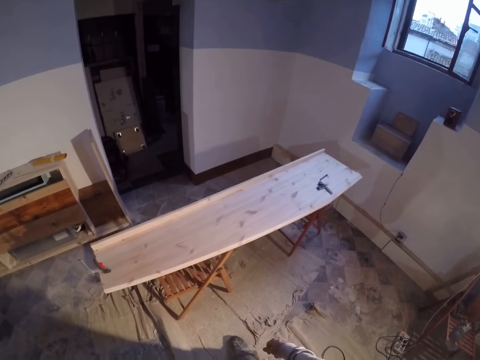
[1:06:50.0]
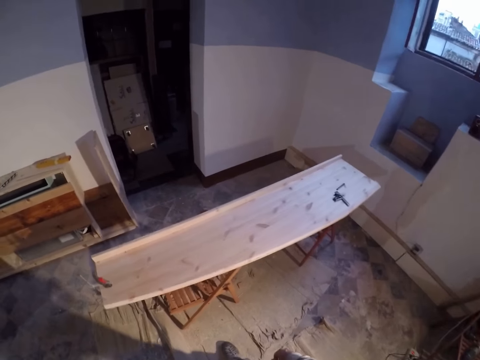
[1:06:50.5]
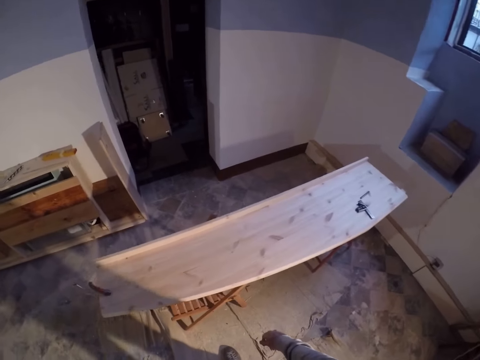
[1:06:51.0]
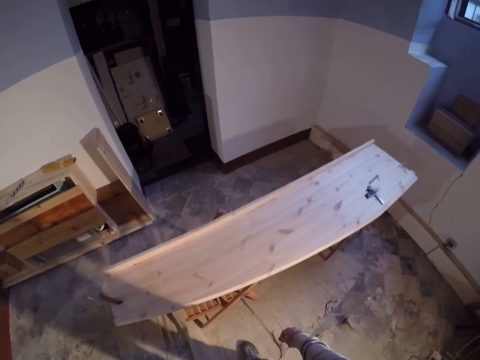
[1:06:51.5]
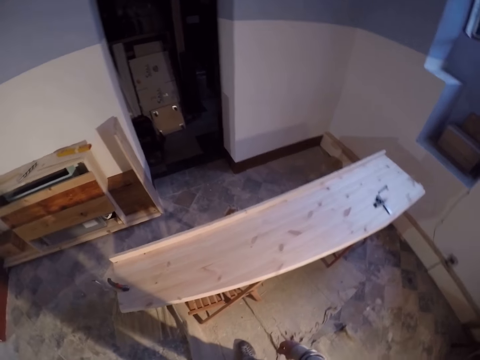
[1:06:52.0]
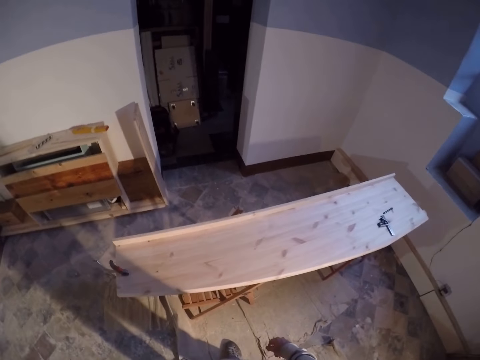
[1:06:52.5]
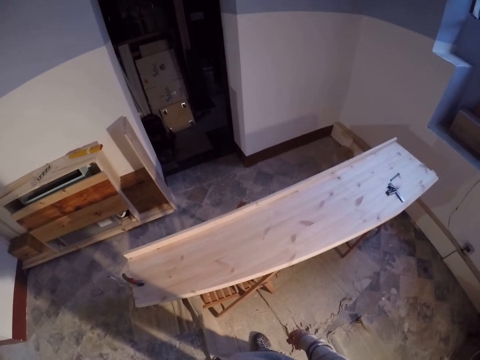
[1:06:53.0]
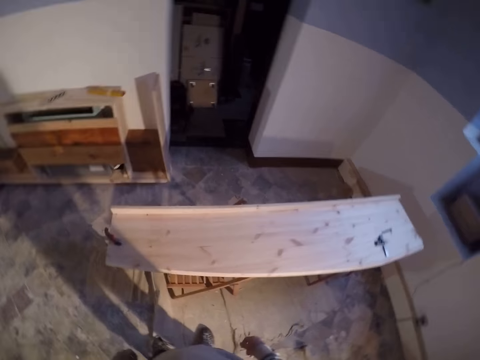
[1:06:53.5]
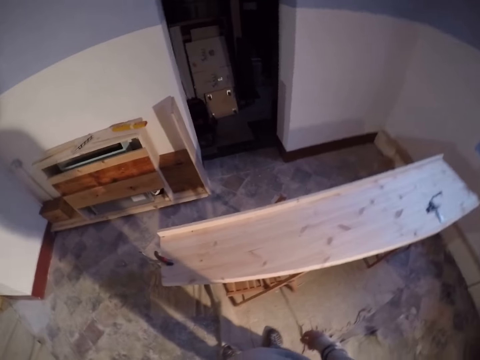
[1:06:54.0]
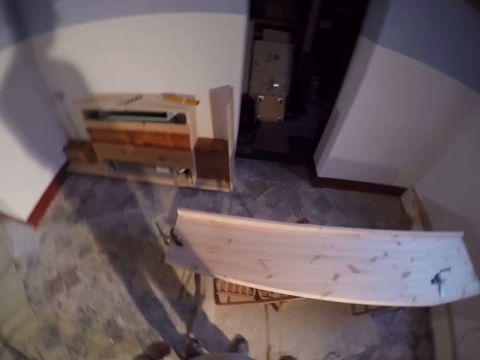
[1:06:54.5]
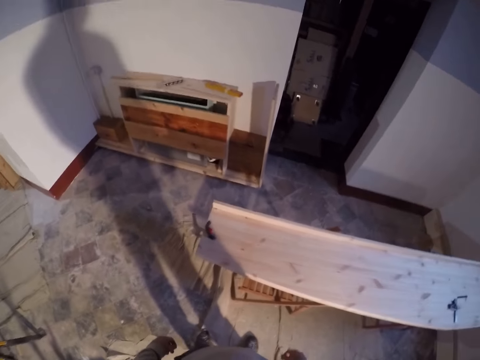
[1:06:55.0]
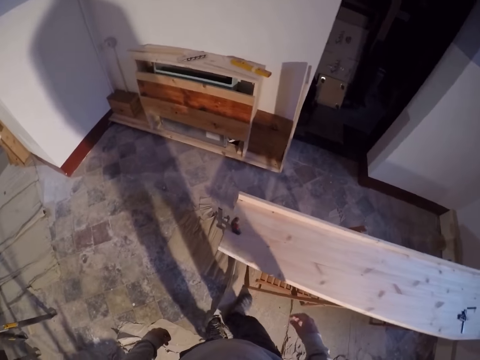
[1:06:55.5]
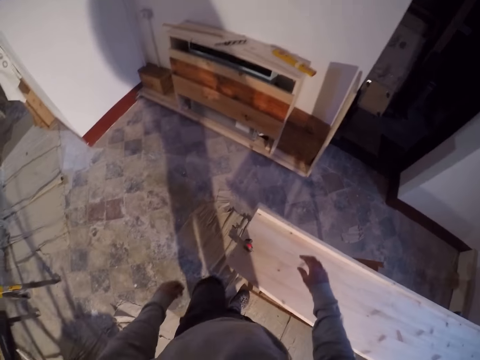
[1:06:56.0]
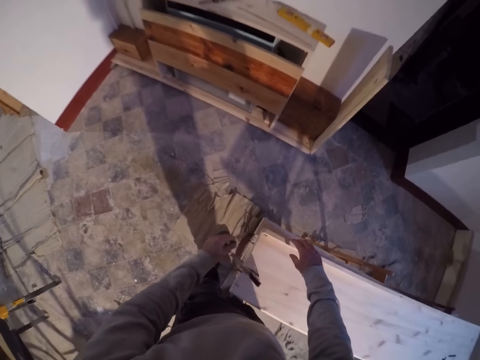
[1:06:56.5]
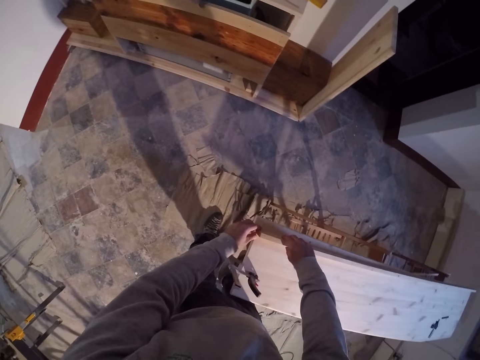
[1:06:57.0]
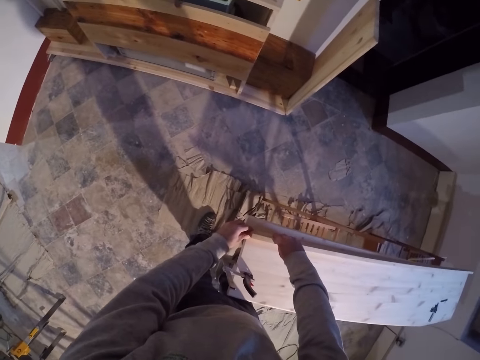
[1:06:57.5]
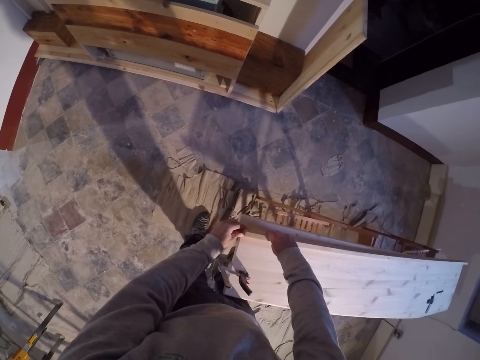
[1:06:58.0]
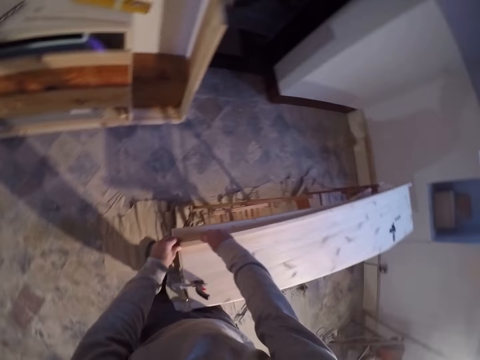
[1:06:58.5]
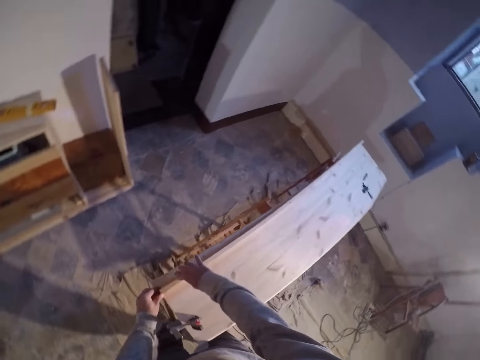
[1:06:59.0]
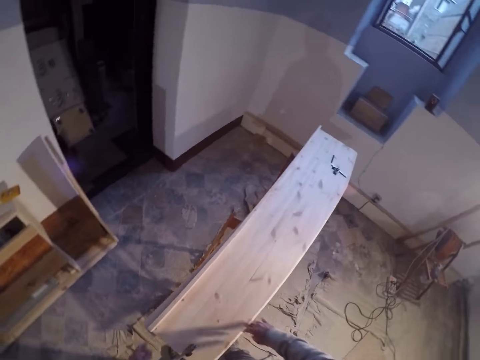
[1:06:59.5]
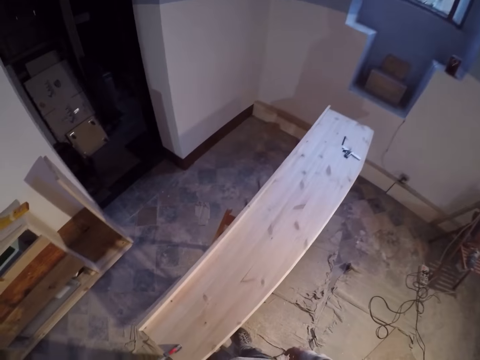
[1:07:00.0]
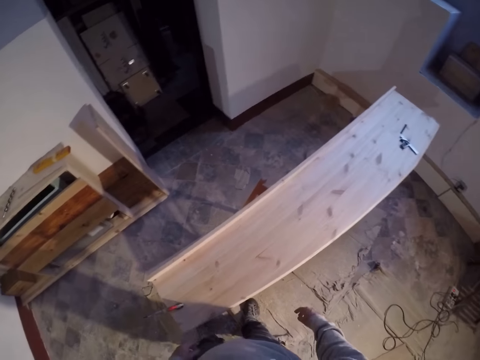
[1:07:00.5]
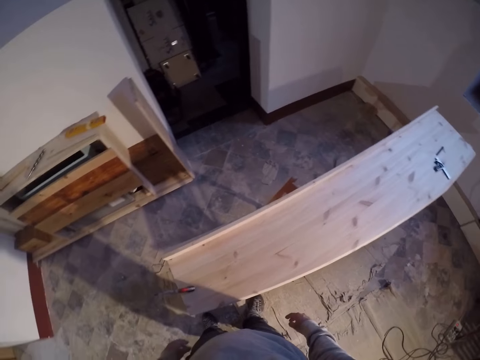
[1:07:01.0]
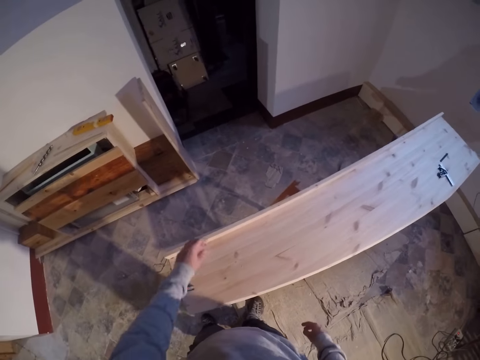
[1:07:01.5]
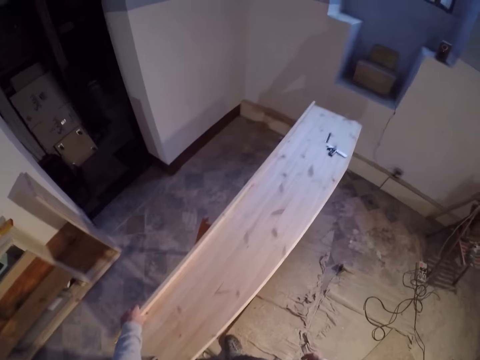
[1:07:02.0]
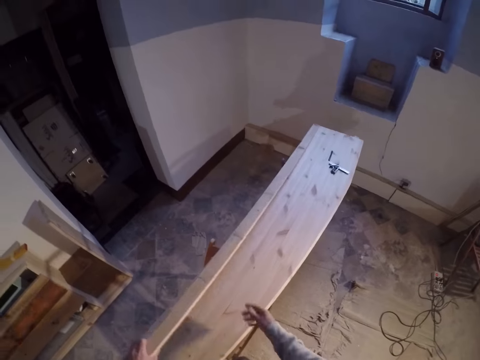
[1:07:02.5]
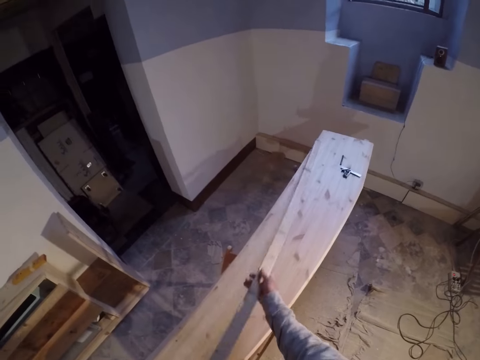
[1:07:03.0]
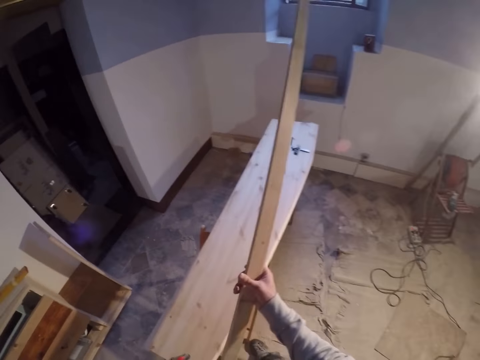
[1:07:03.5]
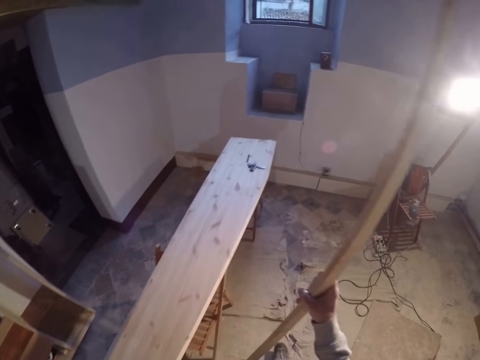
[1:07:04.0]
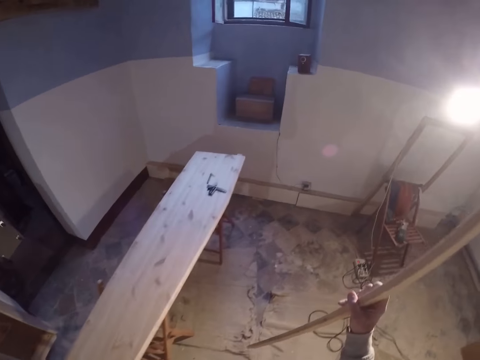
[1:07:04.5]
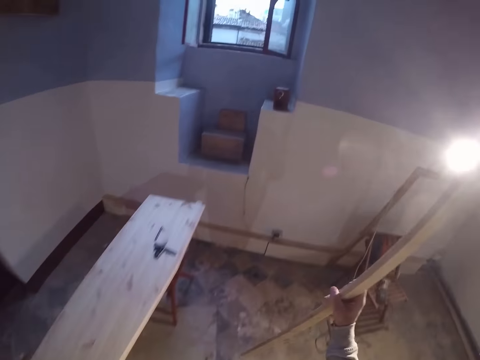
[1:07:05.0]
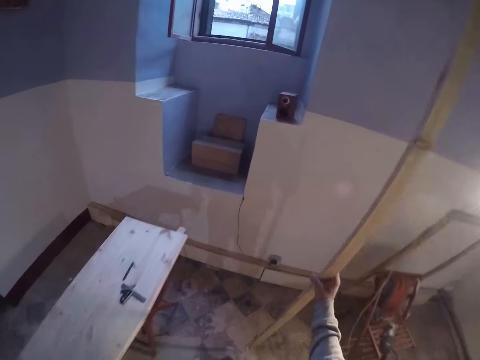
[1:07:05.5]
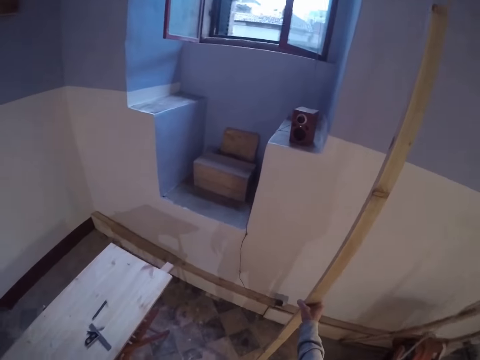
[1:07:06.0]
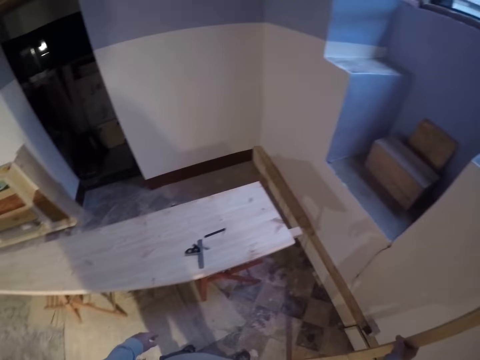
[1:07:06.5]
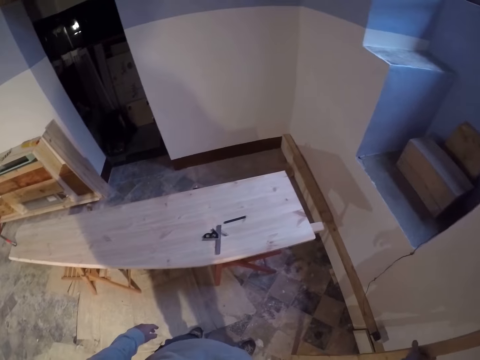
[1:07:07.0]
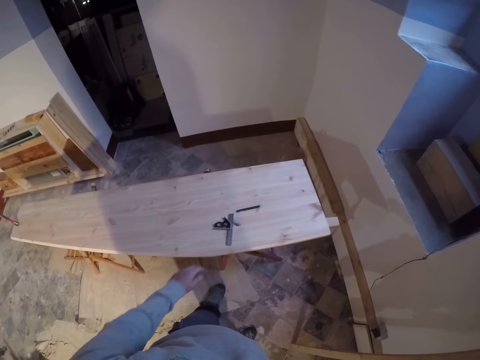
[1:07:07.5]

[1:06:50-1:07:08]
The camera wearer moves towards the wood. He adjusts the piece of wood on the lumber with both hands, holds the wood, and looks on the other side. He picks up the piece of wood on the lumber with his left hand. He holds the piece of wood with both hands. He lifts the wood. He walks beside the wood. He places the piece of wood against a wall with his right hand.

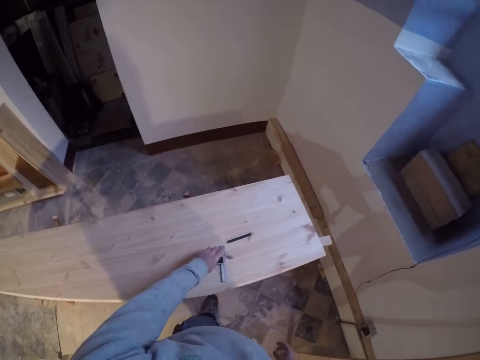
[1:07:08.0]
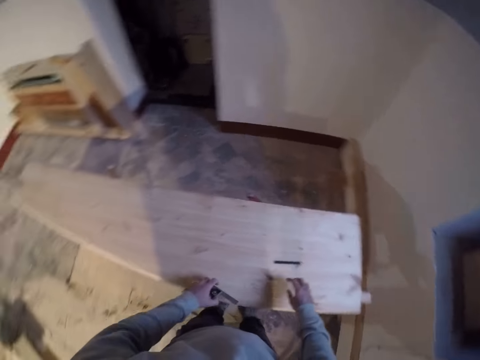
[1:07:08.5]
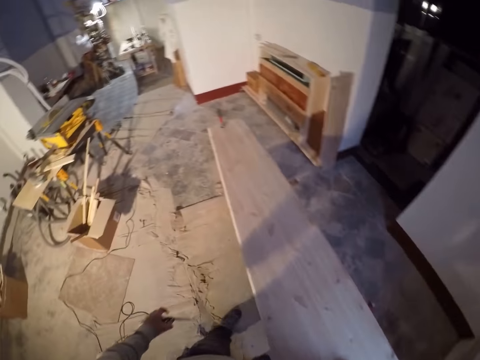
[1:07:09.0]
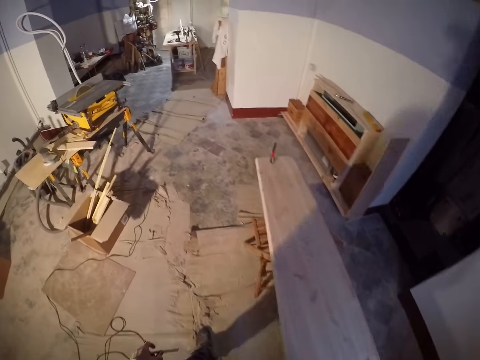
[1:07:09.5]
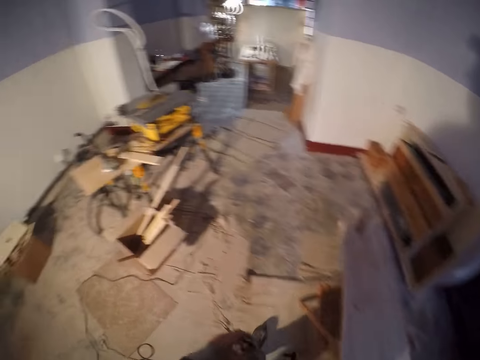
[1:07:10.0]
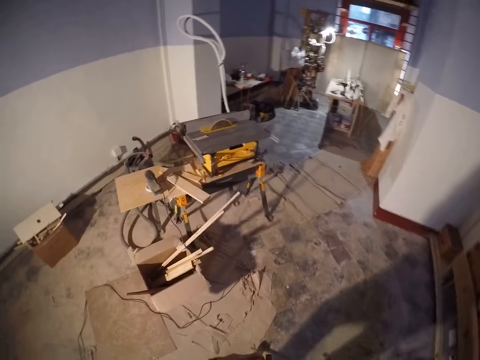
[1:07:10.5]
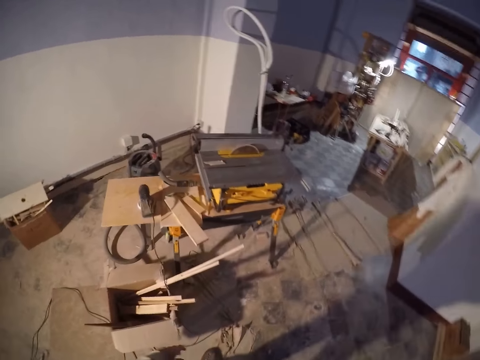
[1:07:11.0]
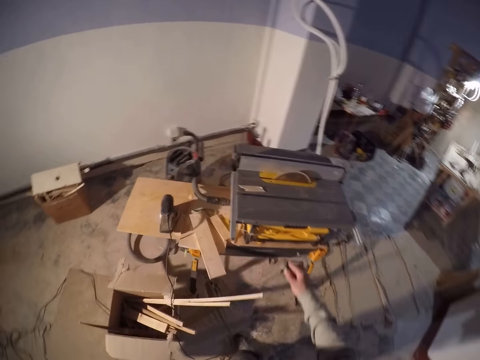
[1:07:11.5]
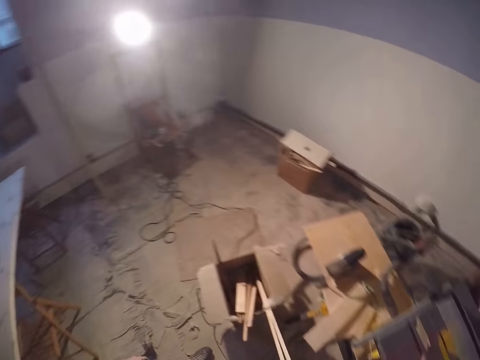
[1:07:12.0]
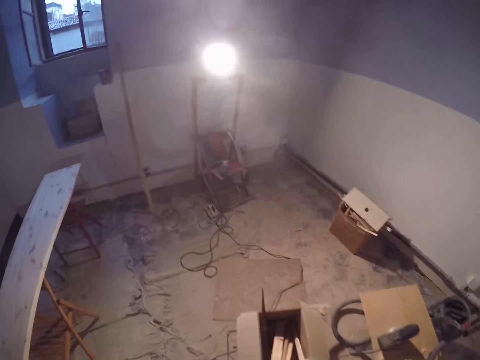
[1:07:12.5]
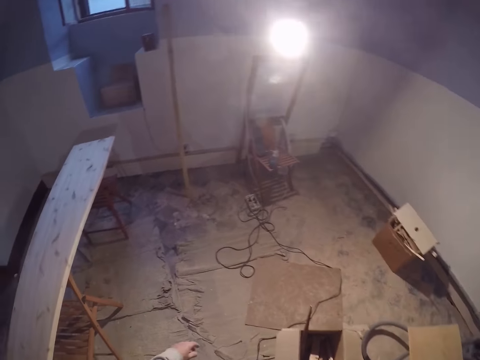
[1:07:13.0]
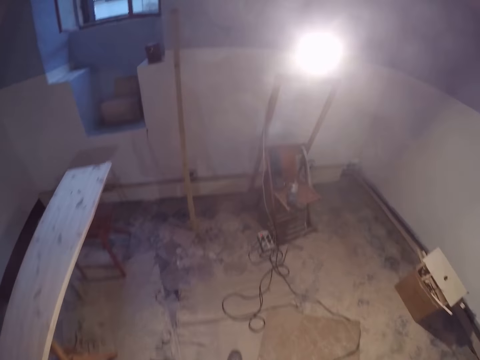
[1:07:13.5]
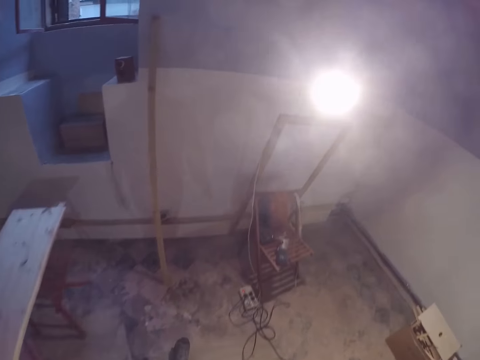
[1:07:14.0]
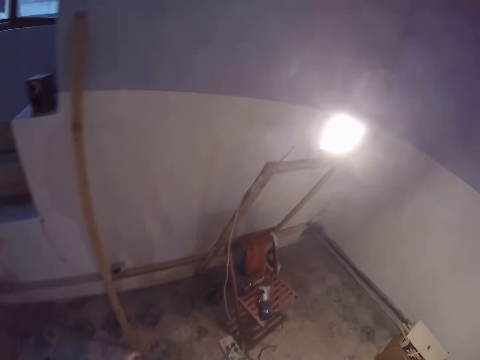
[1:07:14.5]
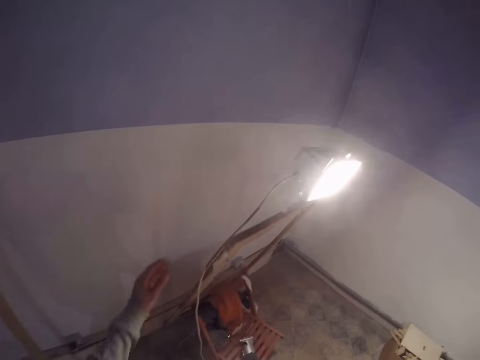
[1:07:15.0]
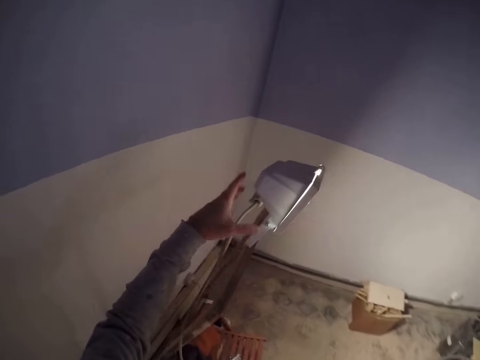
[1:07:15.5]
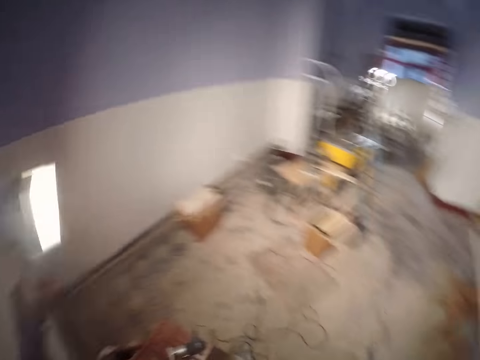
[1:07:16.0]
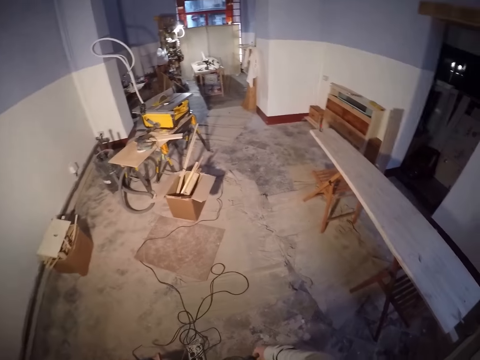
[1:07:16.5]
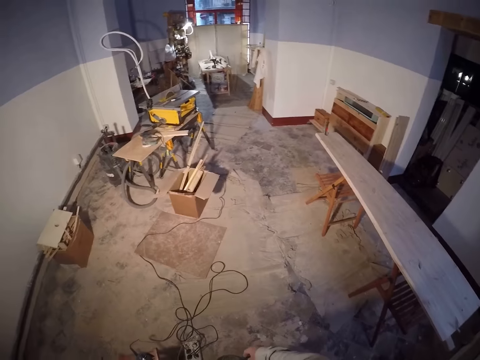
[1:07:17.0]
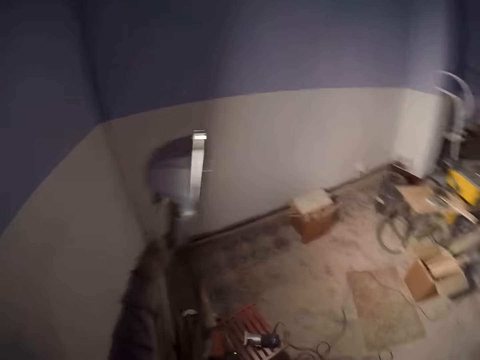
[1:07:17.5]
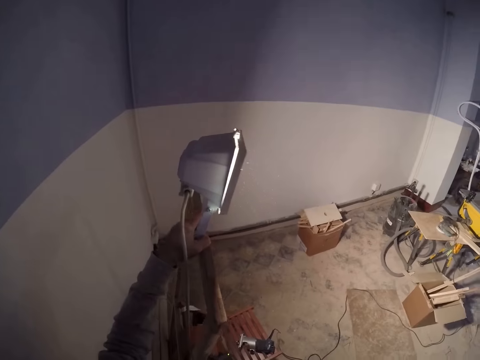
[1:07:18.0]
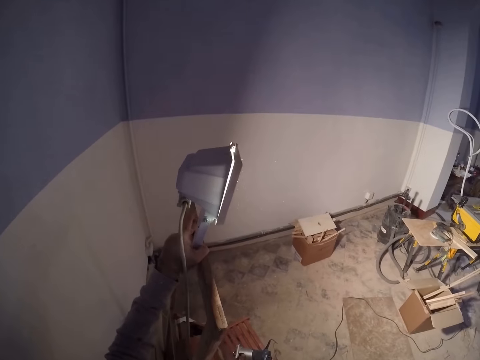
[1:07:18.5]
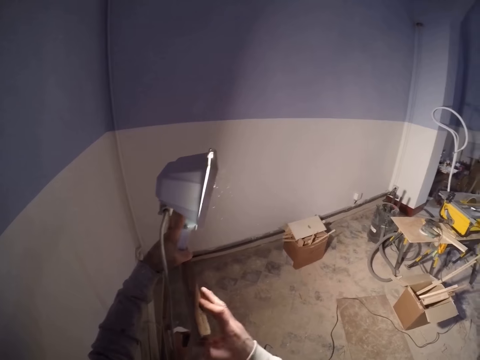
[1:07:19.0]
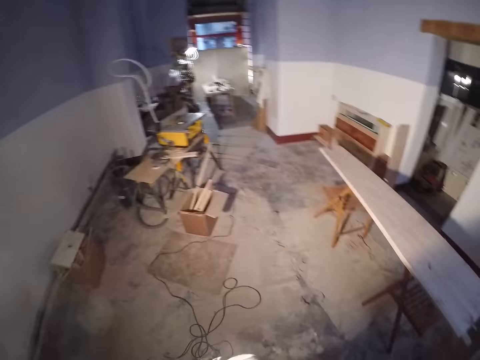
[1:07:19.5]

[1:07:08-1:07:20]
The camera wearer picks up a latch from the lumber with his left hand. He picks up a nail from the lumber with his right hand. He walks beside the wood. He walks away from the wood. He adjusts a flood light with his left hand. He holds the construction light. He looks around the workshop. He looks at the construction light. He adjusts the flood light with both hands.
